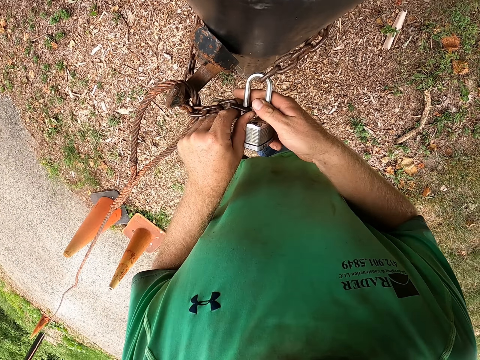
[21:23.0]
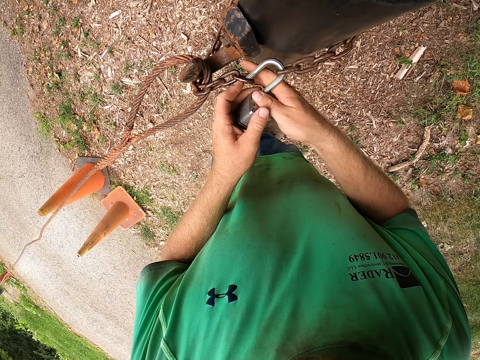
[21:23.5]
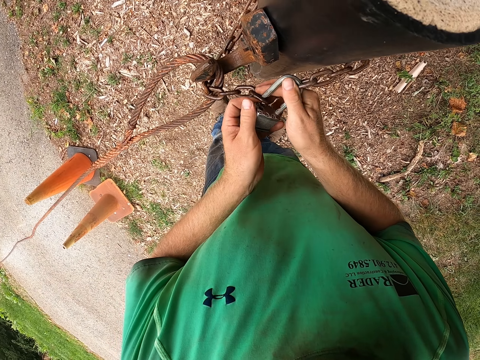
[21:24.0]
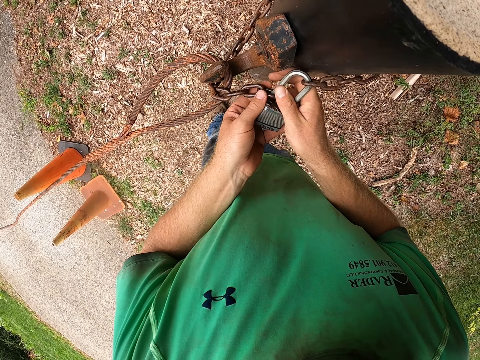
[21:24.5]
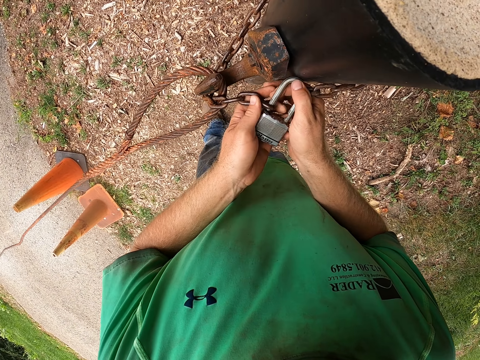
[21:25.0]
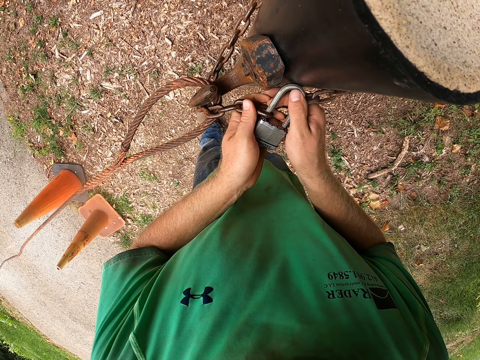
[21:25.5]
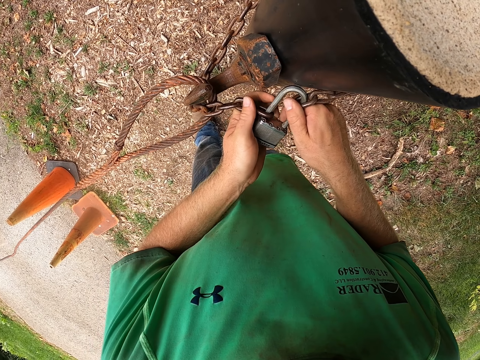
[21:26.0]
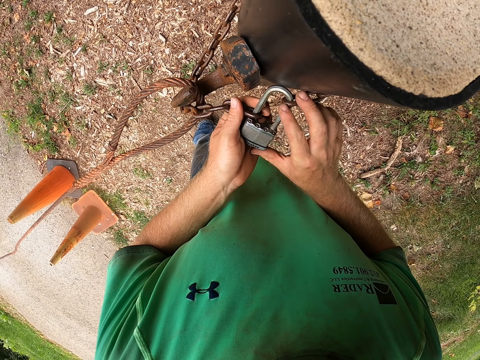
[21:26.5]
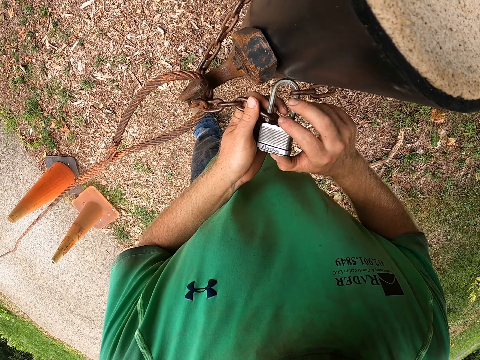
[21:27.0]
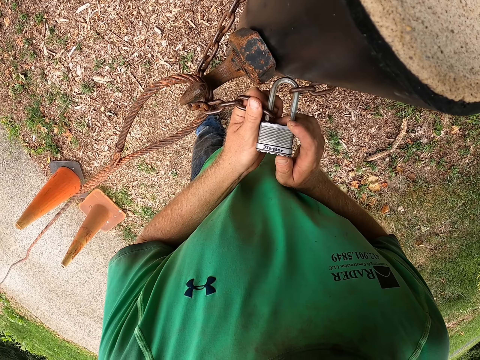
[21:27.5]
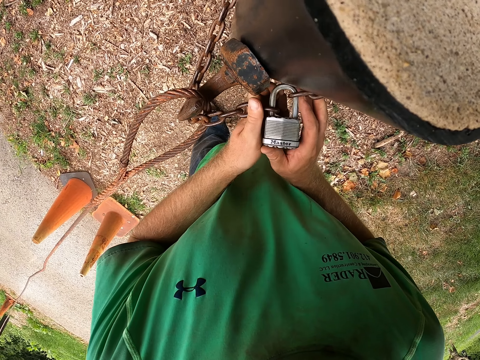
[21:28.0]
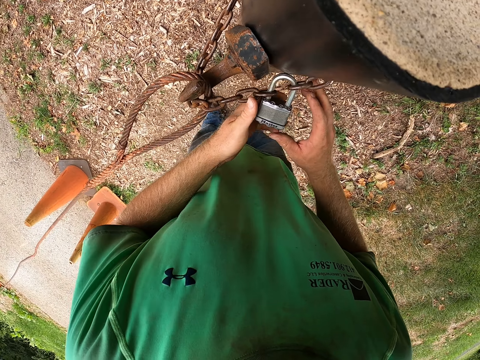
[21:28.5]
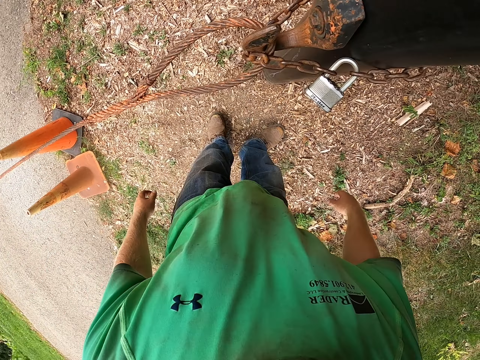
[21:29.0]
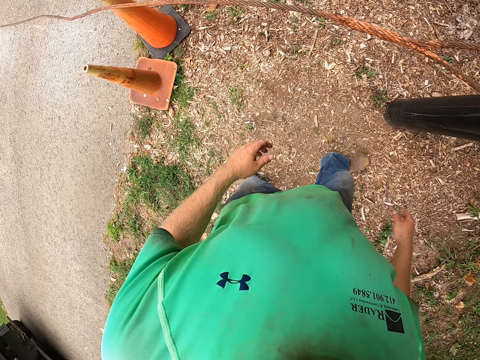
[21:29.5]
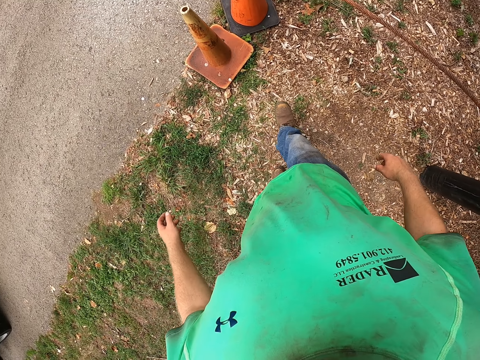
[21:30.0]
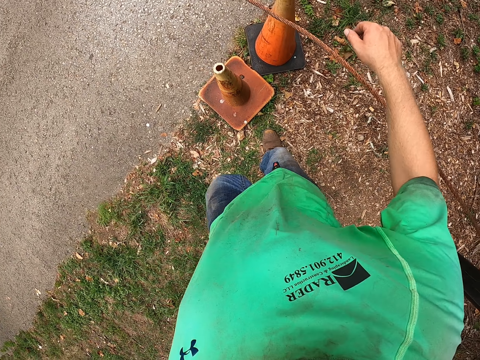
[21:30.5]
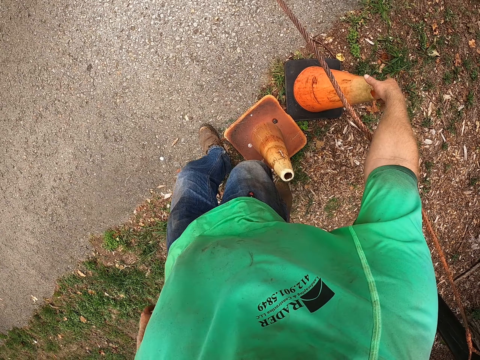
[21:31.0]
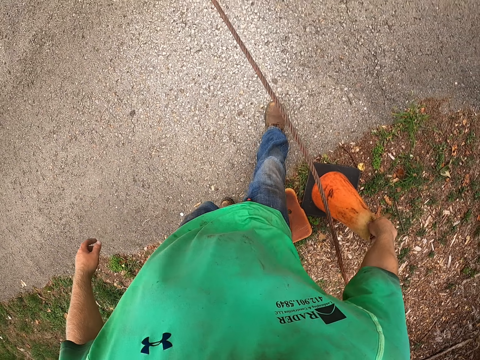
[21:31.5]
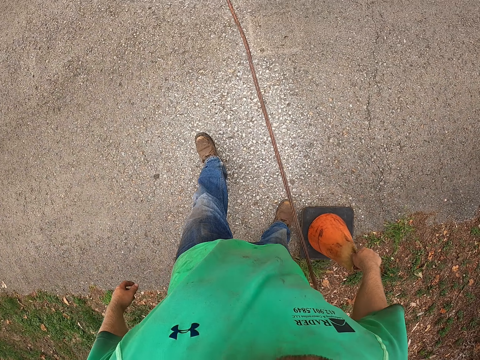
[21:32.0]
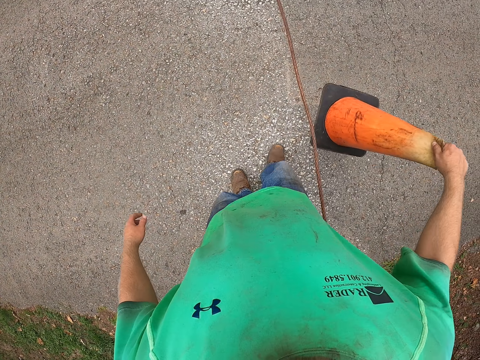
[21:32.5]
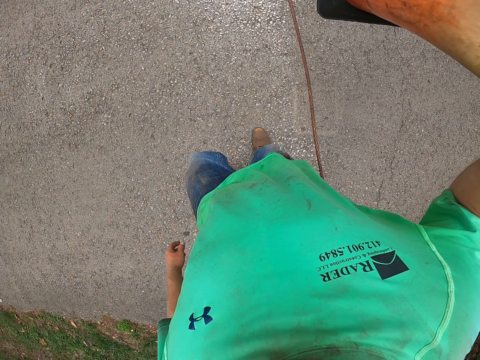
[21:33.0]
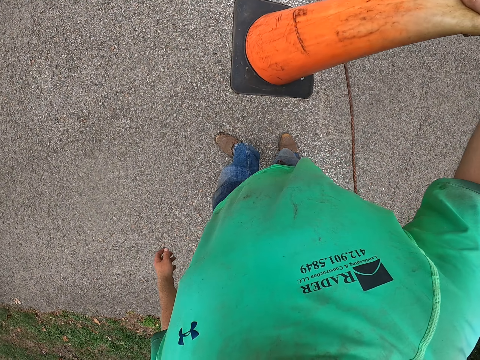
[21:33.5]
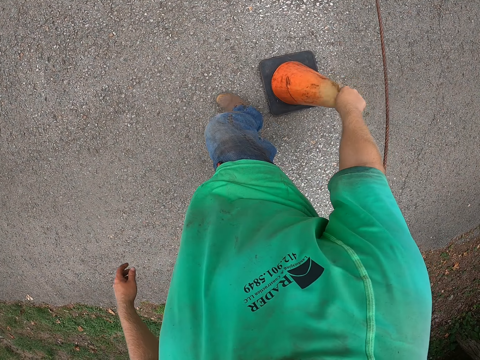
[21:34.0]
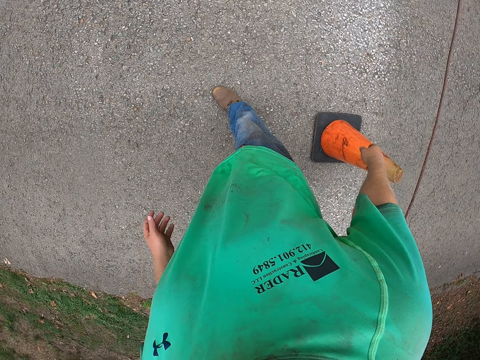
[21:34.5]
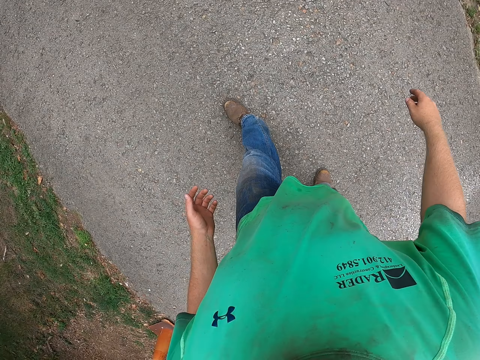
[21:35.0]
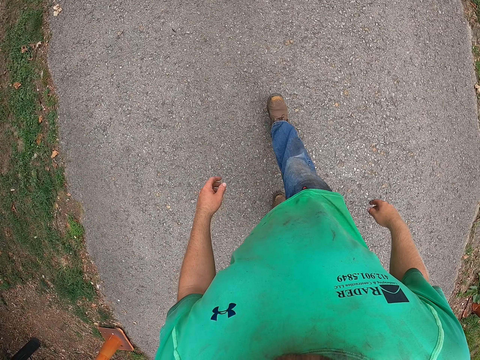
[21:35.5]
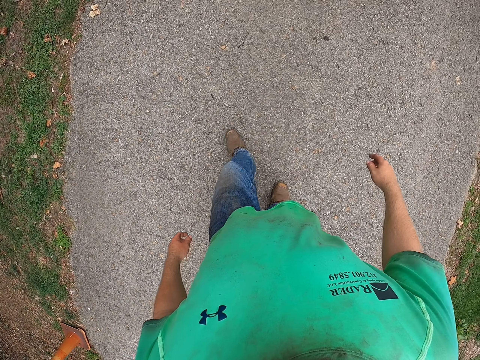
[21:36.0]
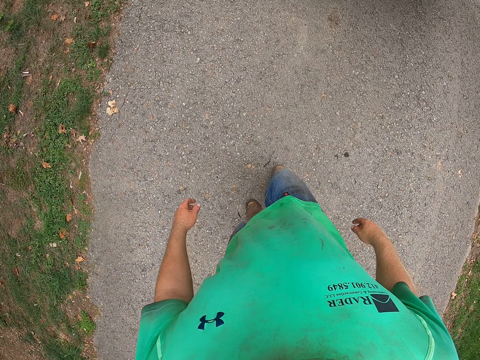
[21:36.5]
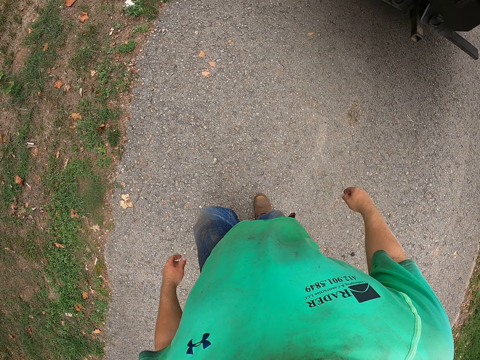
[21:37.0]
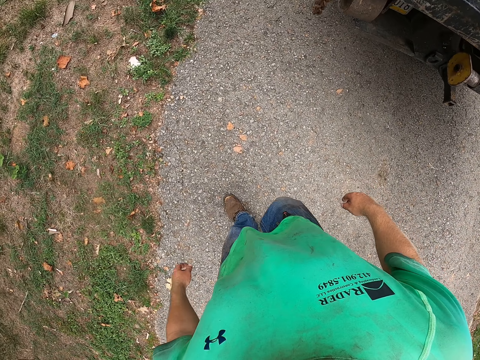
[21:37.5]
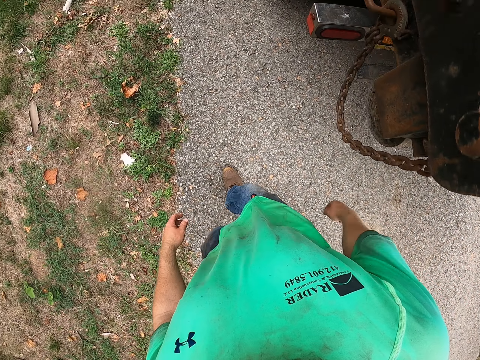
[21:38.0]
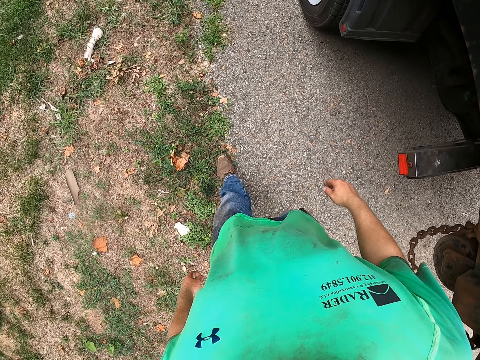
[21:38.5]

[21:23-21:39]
The camera wearer locks the chain. He walks. He picks up a traffic cone on the ground with his right hand. He places the traffic cone in the center of the road with his right hand. He walks.

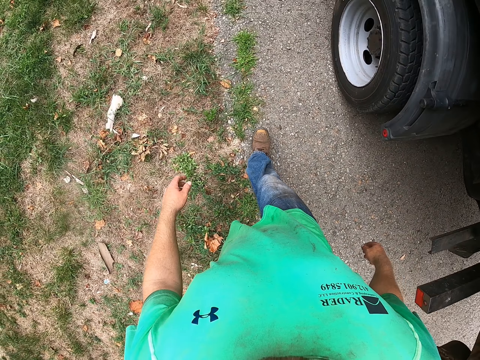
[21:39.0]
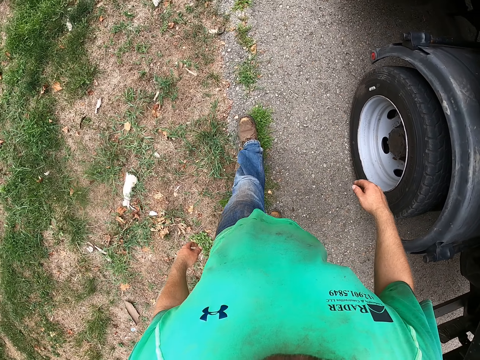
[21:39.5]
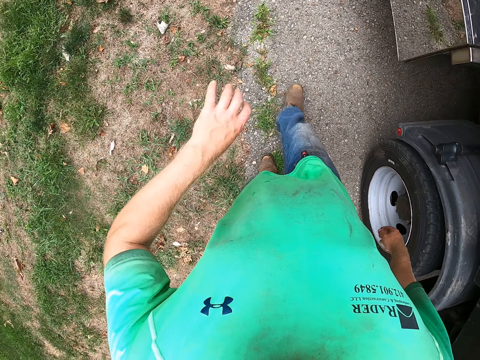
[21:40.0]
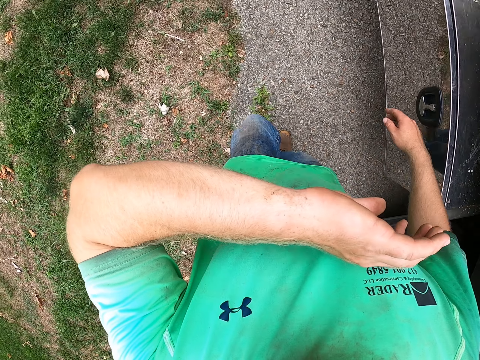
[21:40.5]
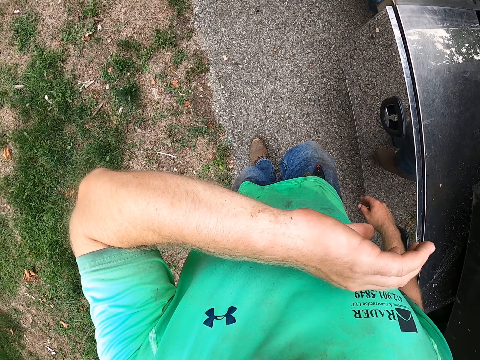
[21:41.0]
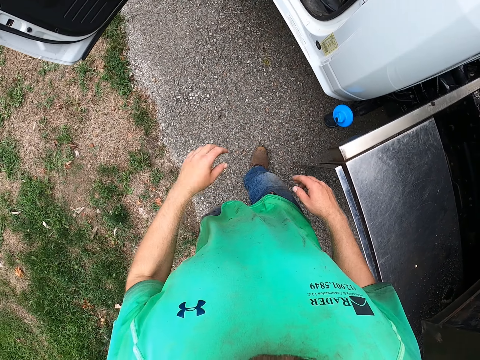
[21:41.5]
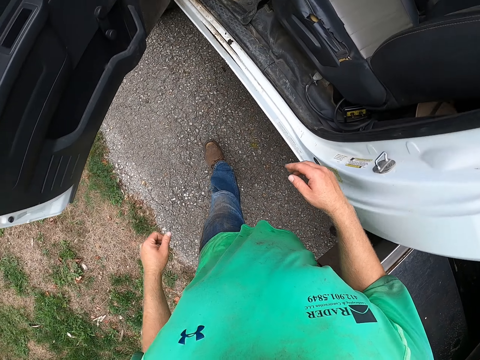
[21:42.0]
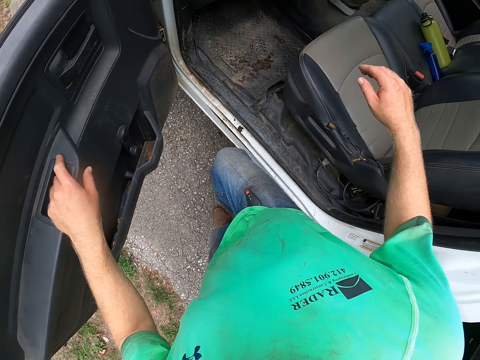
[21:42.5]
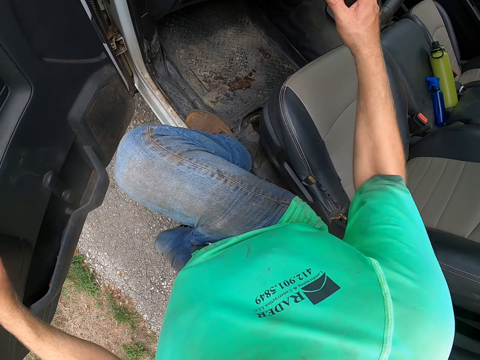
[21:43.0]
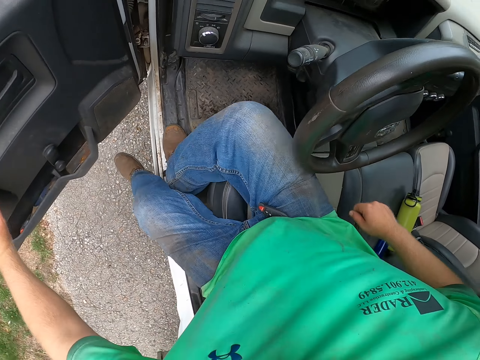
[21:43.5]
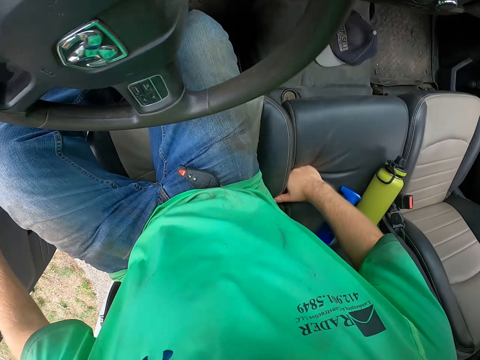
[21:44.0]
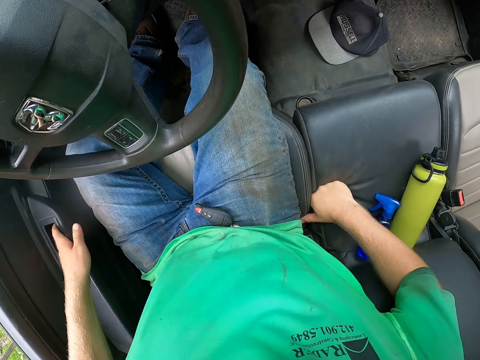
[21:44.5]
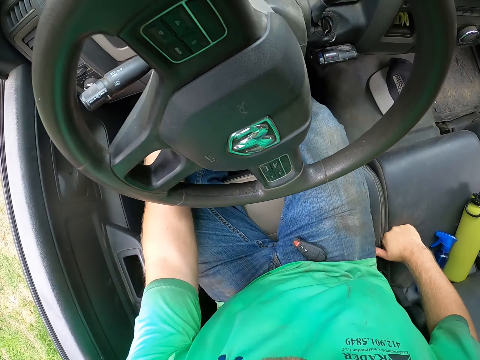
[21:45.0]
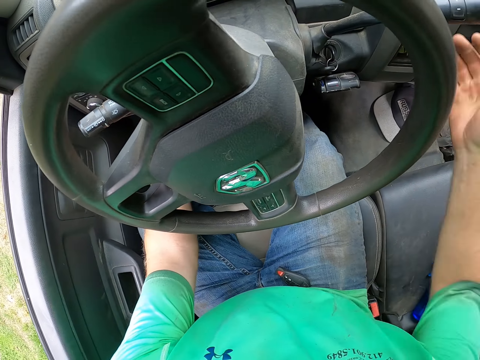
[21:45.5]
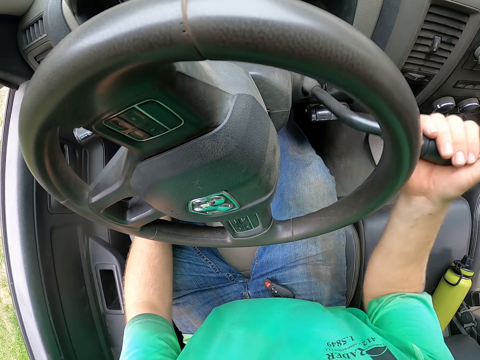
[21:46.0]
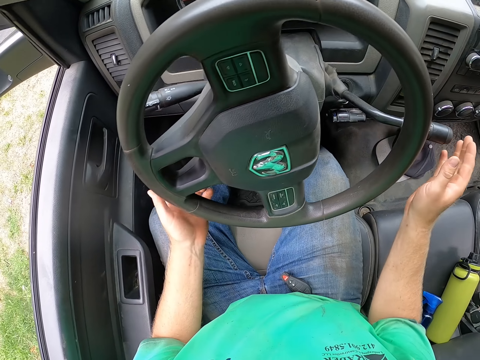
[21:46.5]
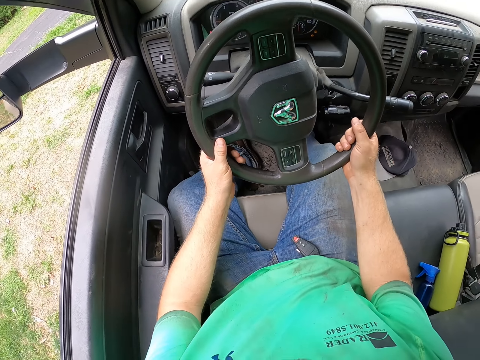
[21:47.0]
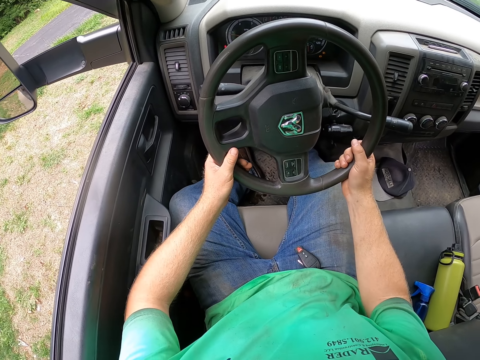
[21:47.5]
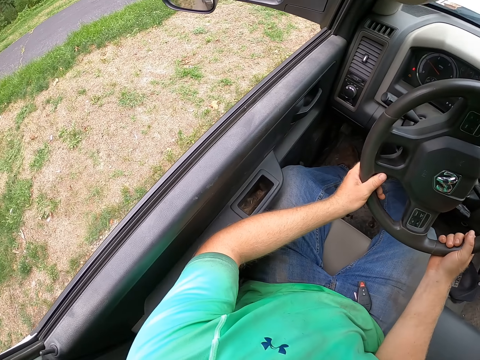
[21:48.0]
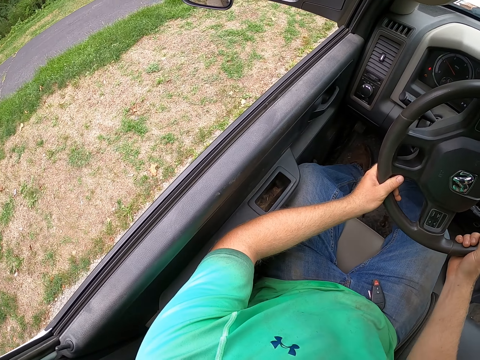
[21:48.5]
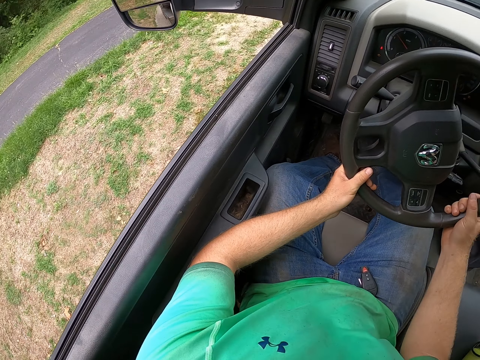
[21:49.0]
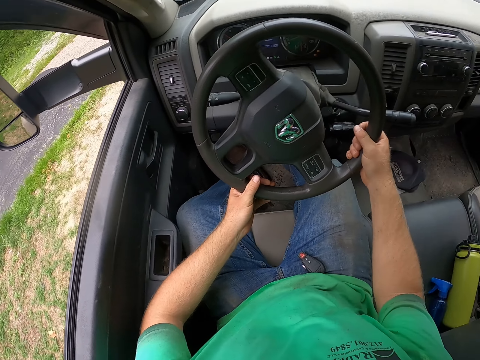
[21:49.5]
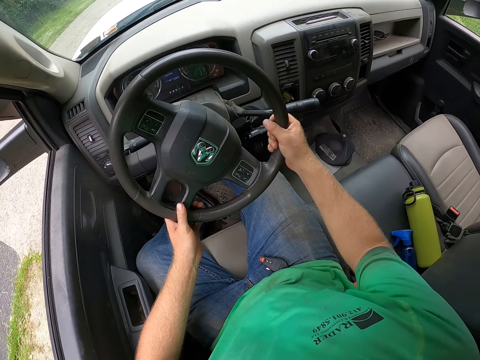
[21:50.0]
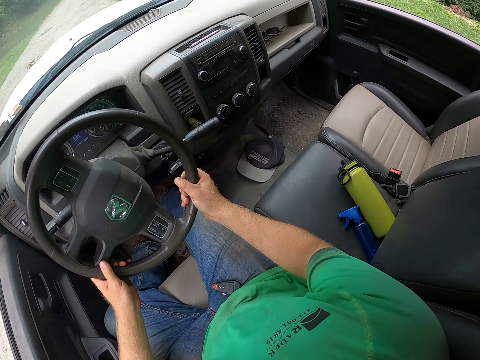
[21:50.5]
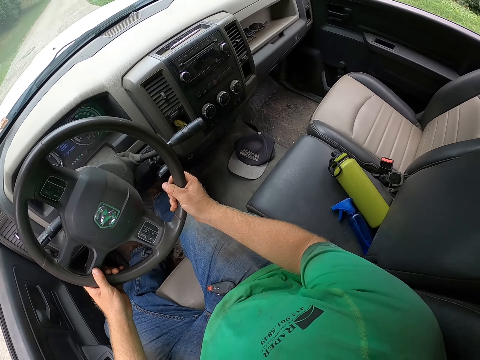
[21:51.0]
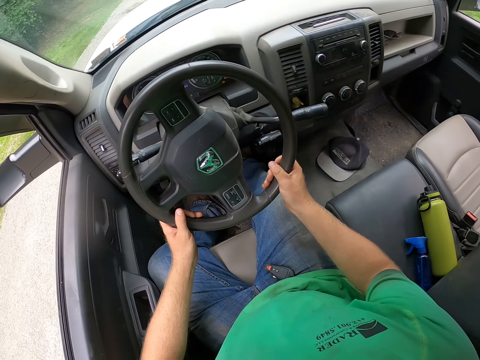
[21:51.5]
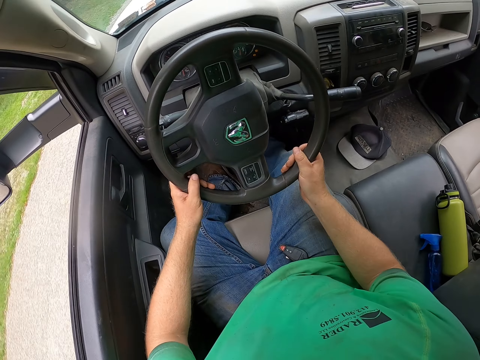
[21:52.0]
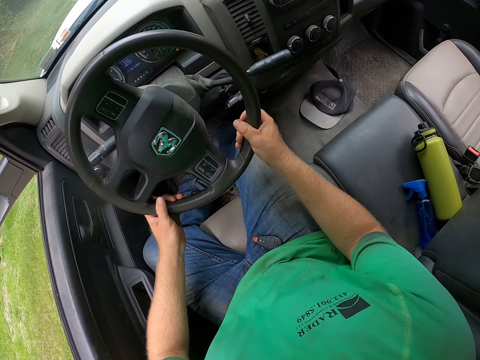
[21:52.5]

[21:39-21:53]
The camera wearer raises his hand. He walks. He gets into the truck. He closes the door of the truck with his left hand. He pulls the parking brake of the truck with his left hand. He pulls down the gearstick with his right hand. He touches the indicator. He holds the steering wheel of the truck with both hands. He drives the truck with both hands on the steering wheel. He turns the steering.
